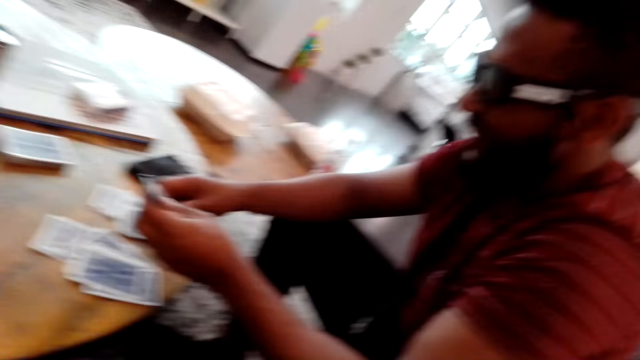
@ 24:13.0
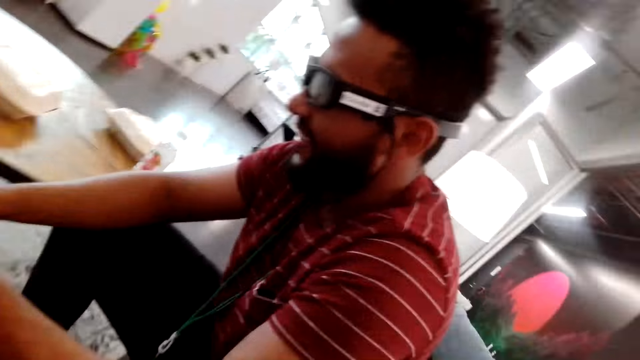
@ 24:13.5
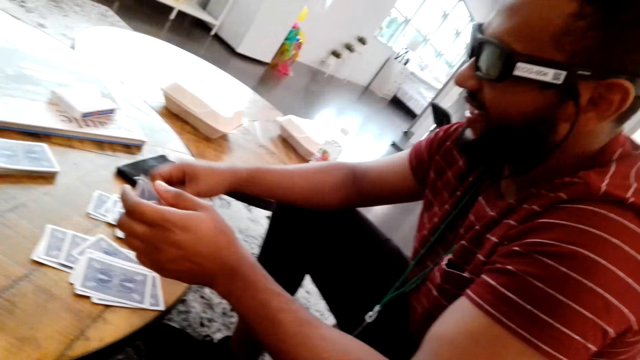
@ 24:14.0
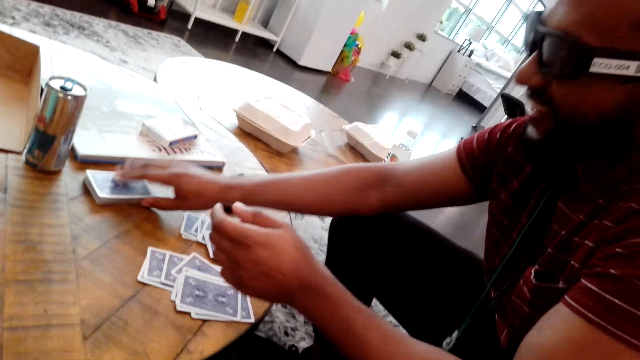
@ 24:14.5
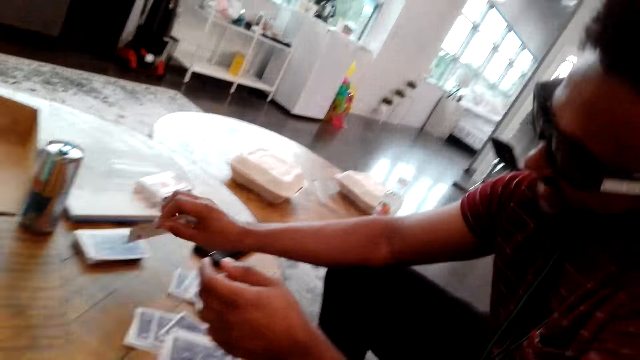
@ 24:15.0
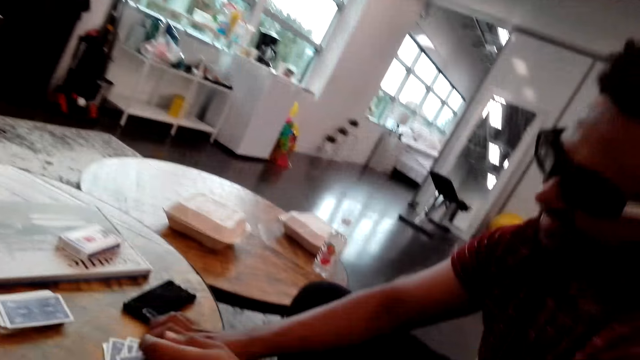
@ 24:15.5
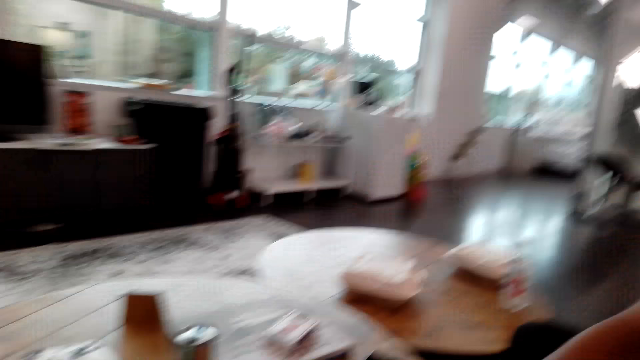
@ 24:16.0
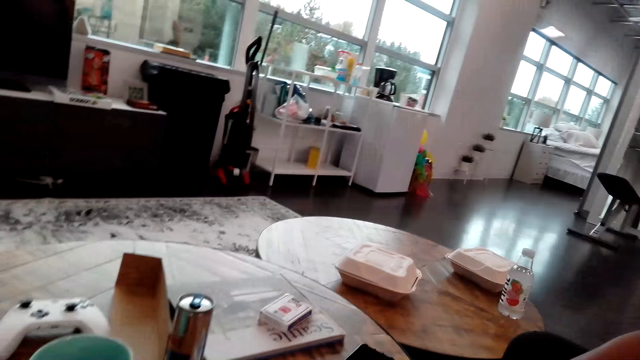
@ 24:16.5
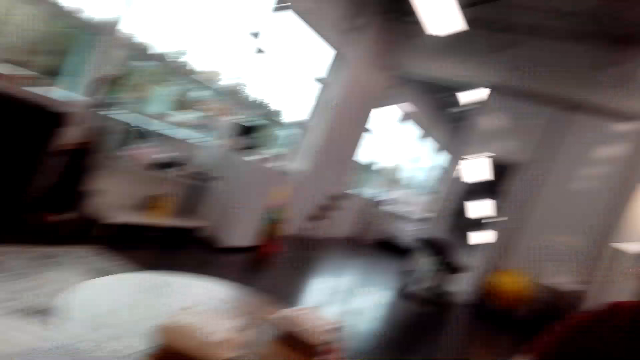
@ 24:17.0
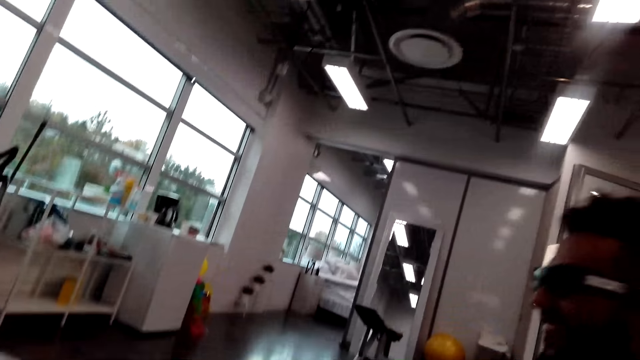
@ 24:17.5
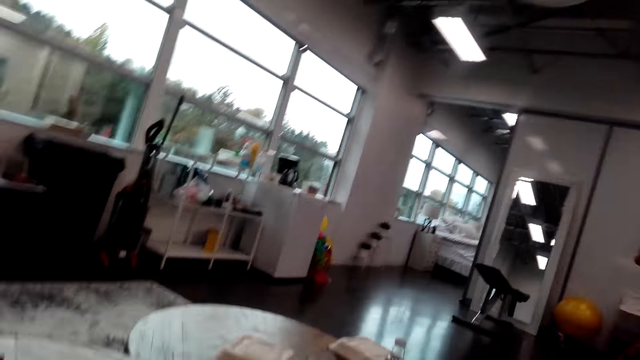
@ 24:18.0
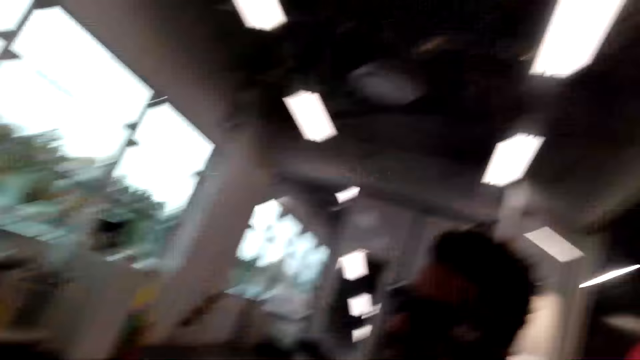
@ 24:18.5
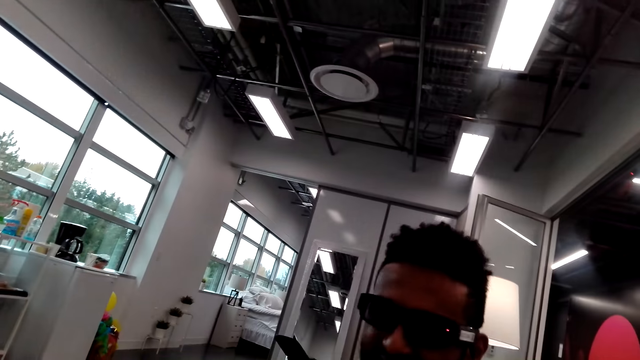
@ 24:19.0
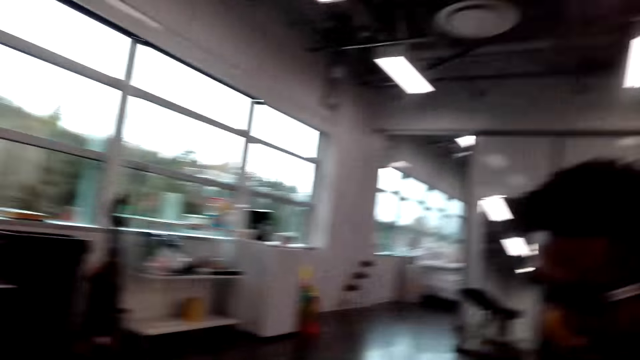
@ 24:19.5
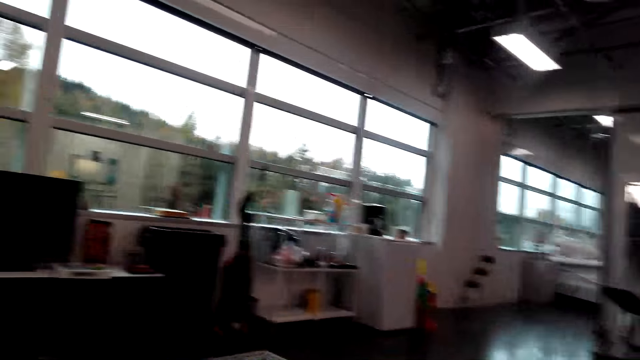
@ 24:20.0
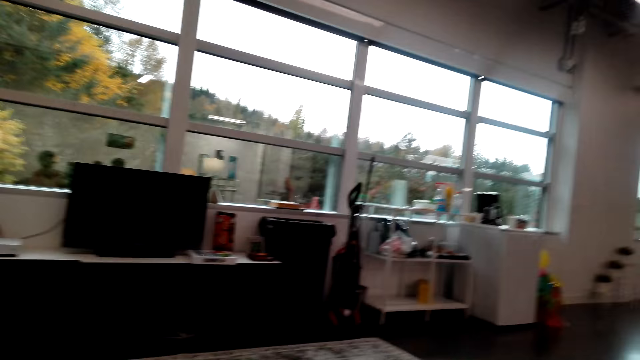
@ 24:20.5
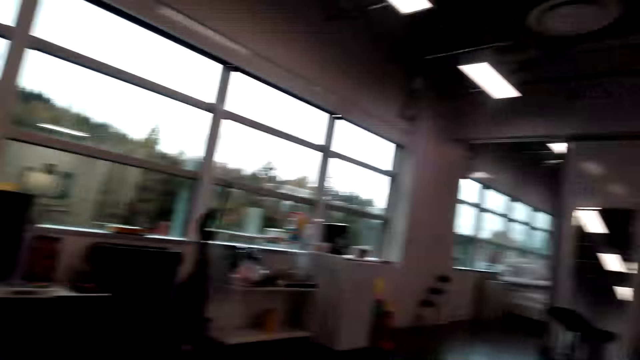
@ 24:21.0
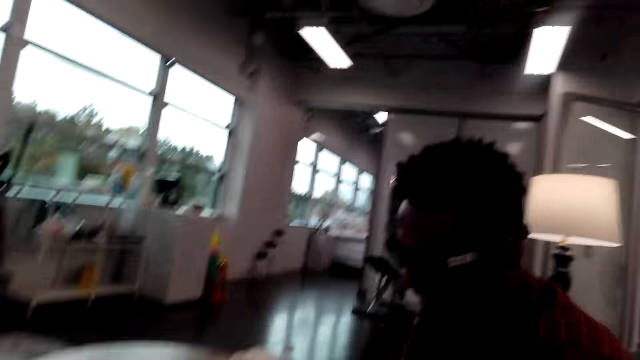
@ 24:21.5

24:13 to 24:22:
A man picks a playing card.

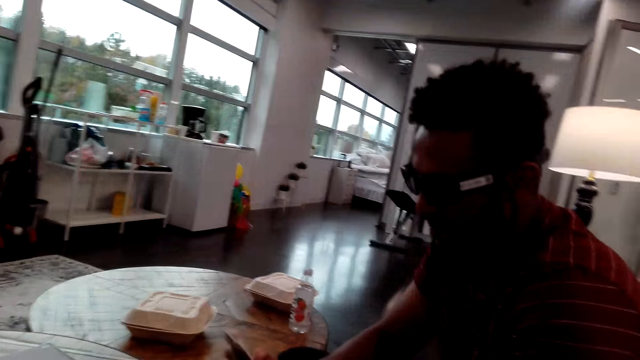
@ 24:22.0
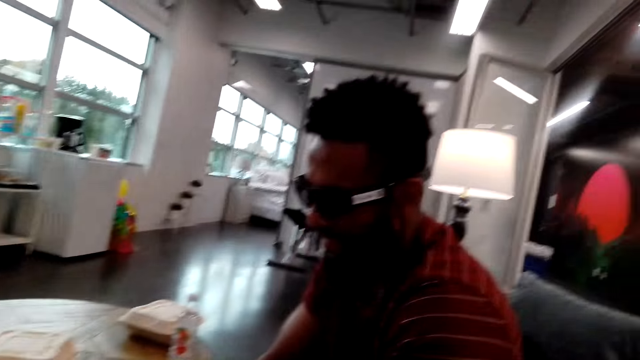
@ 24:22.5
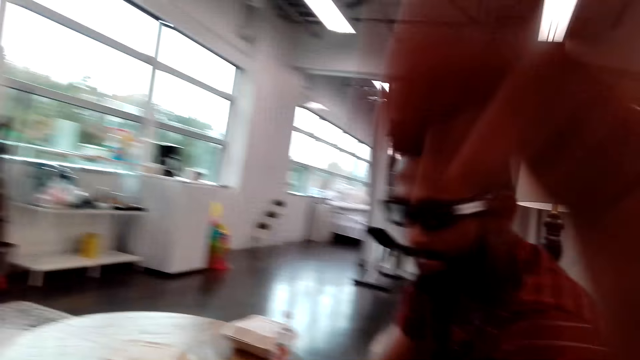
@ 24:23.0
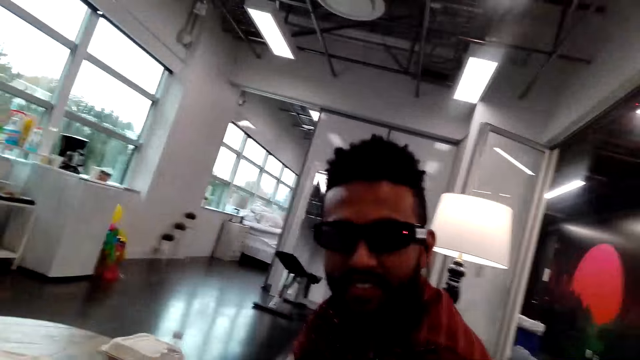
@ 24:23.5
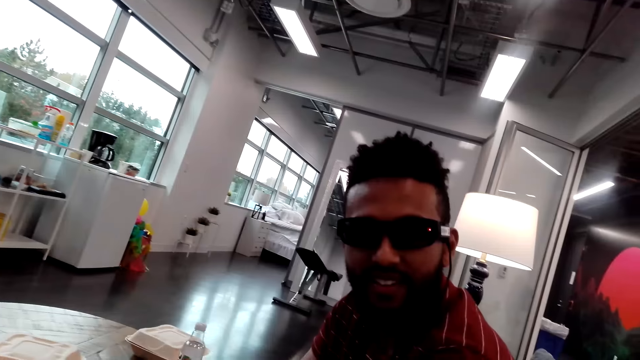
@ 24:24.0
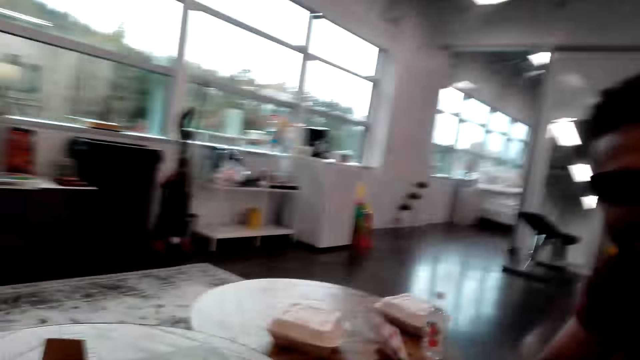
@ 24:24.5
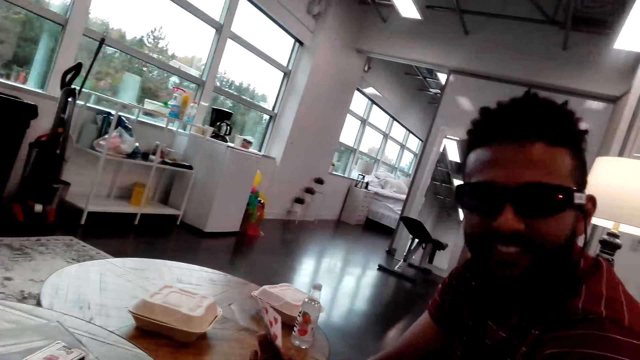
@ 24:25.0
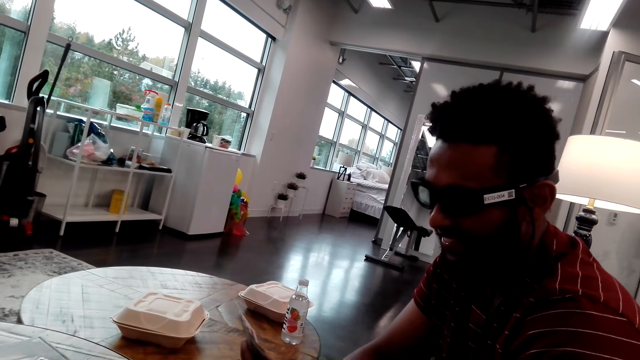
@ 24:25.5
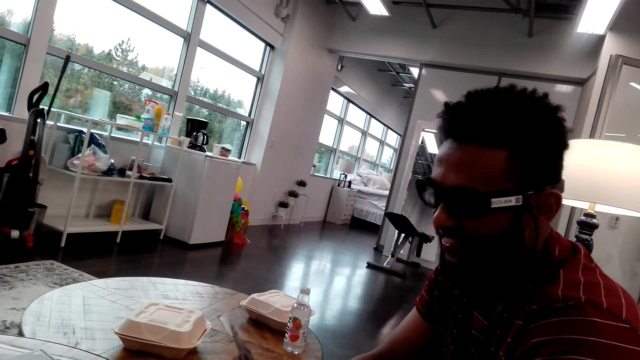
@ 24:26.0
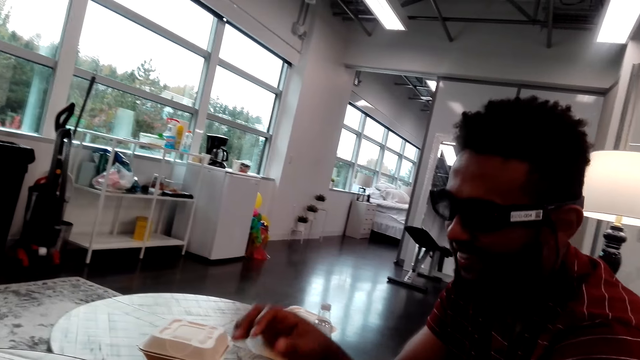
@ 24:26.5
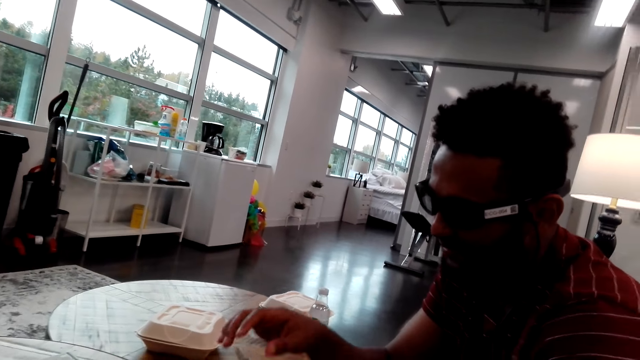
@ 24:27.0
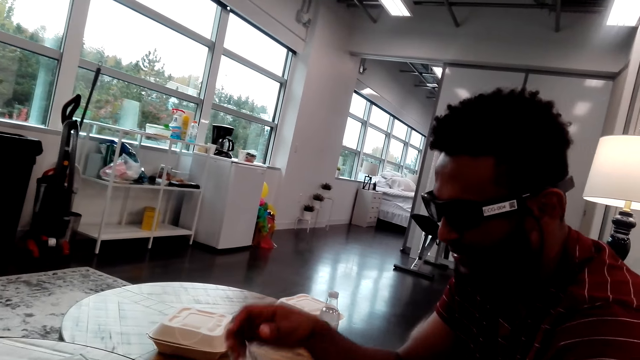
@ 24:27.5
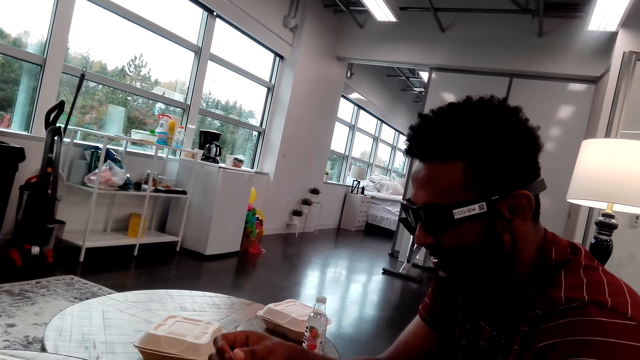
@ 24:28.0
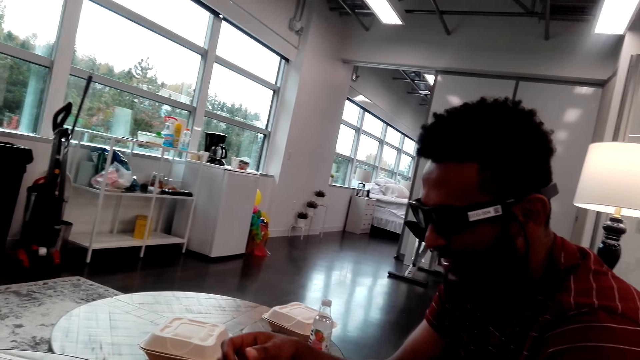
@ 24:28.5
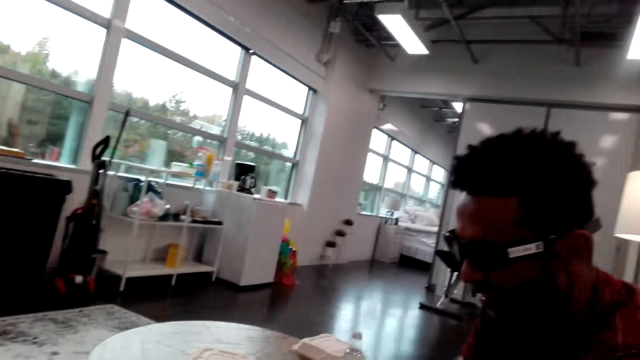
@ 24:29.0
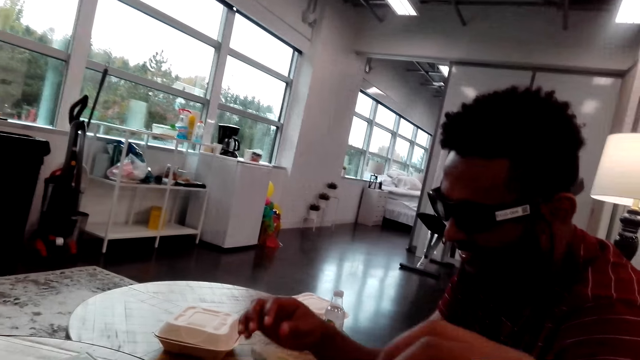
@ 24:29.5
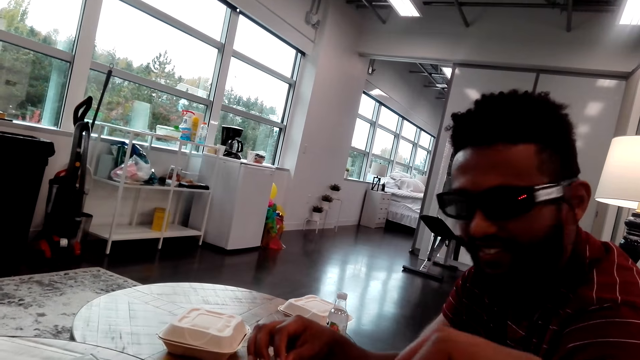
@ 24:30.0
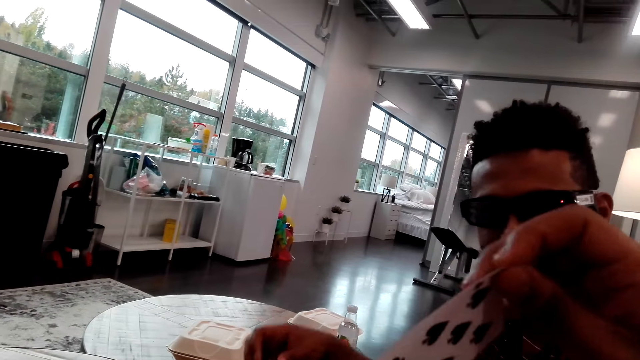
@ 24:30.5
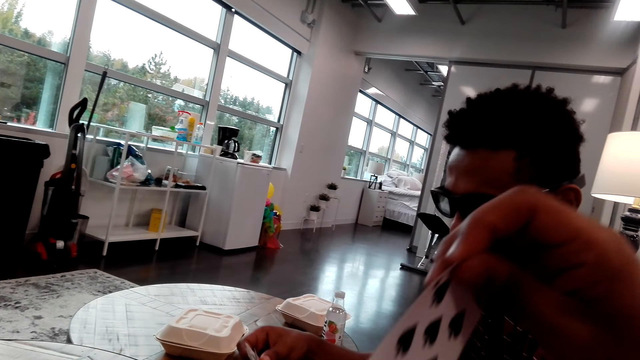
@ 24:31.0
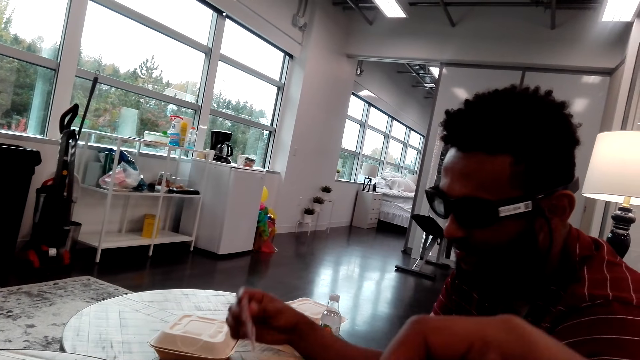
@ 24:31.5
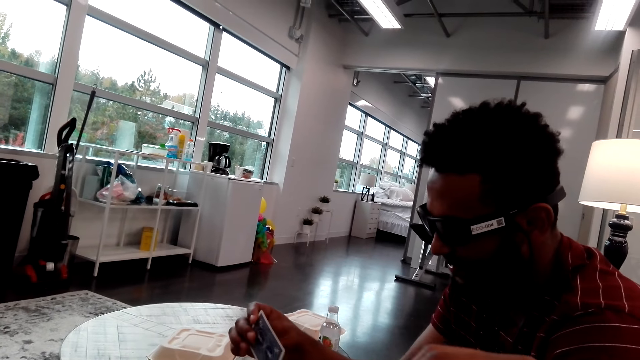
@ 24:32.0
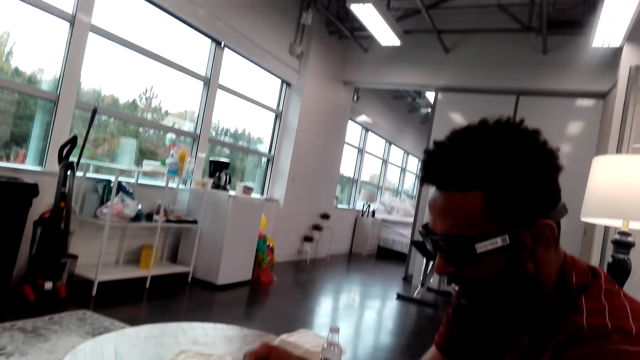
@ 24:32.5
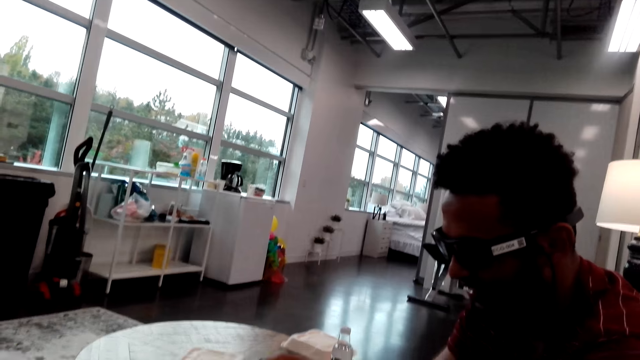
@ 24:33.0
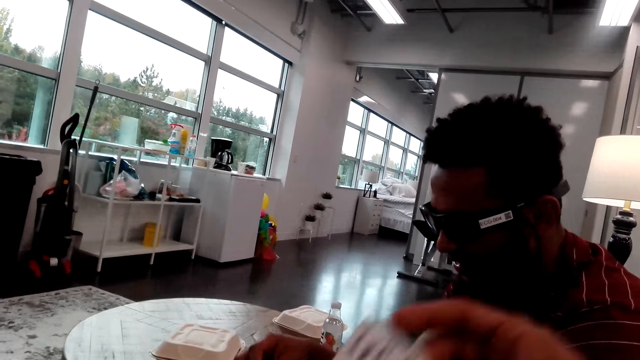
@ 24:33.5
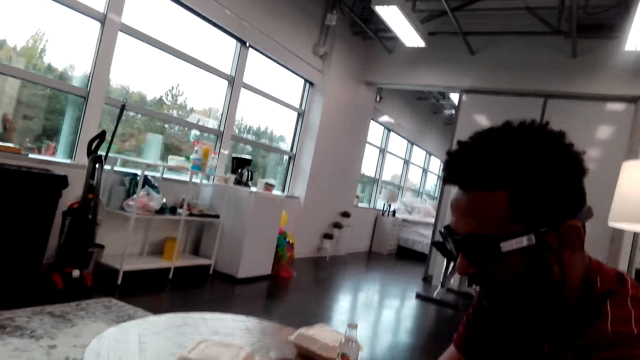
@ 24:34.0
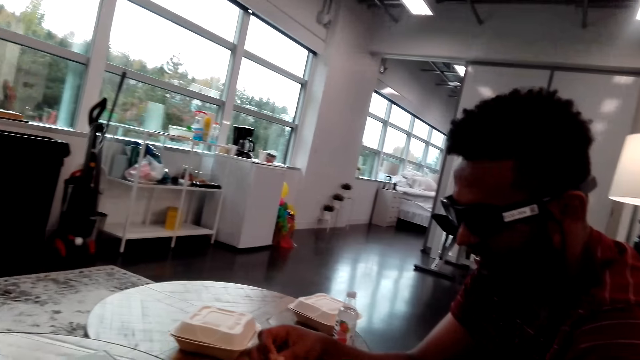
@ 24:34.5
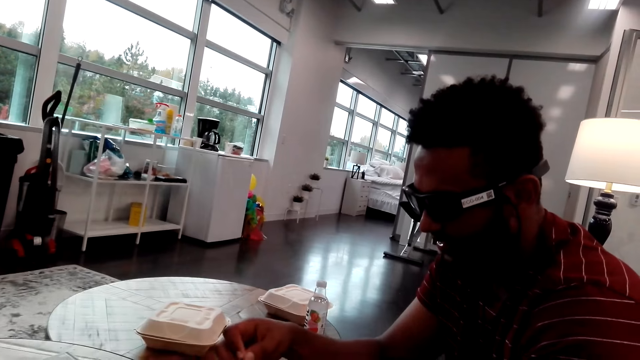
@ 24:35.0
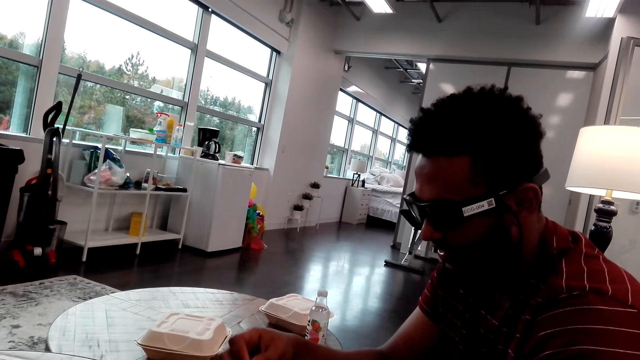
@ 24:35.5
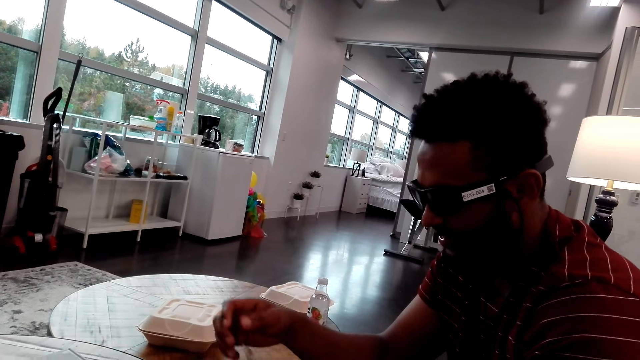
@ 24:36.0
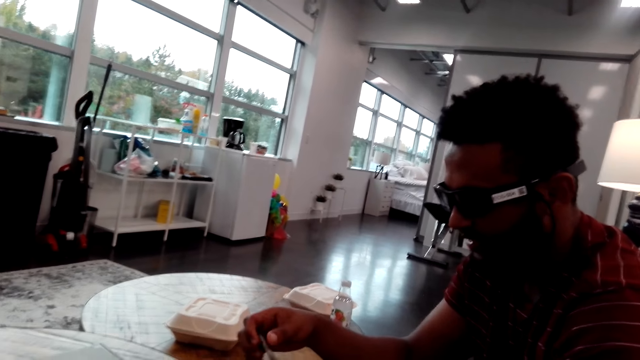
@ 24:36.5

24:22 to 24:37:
A man arranges the cards. The camera wearer dialogues with the man. The man arranges the cards. The camera wearer arranges playing cards and picks a card. The man arranges the playing cards and holds the card on the right hand. The camera wearer plays the card.
